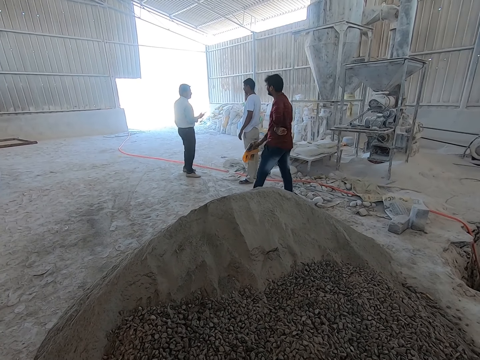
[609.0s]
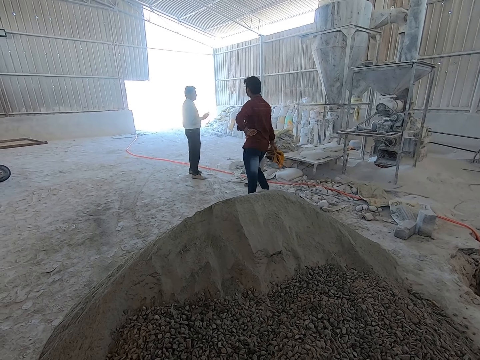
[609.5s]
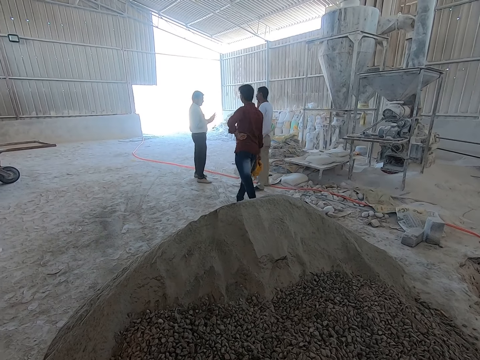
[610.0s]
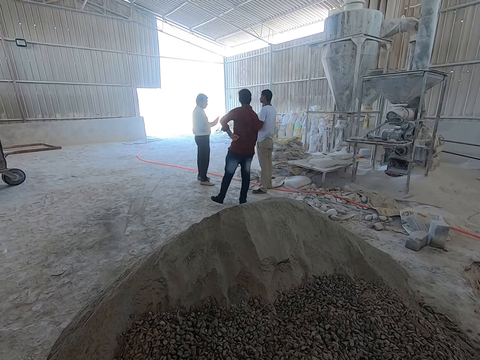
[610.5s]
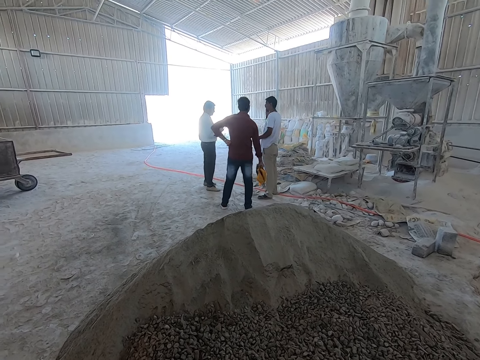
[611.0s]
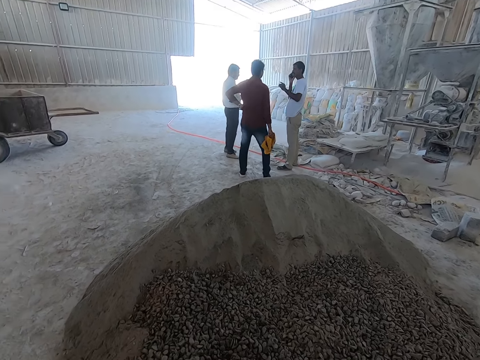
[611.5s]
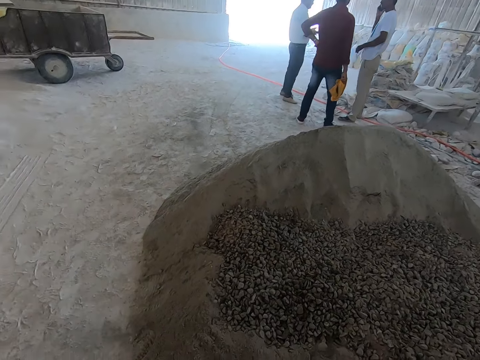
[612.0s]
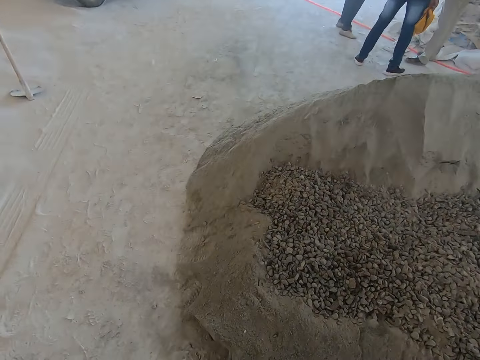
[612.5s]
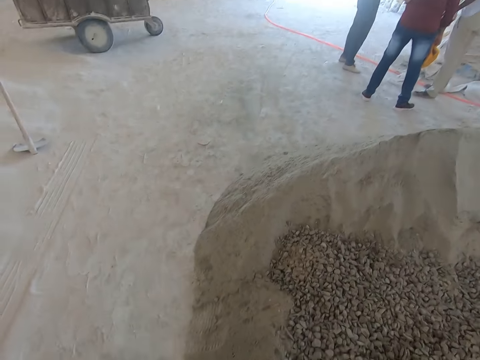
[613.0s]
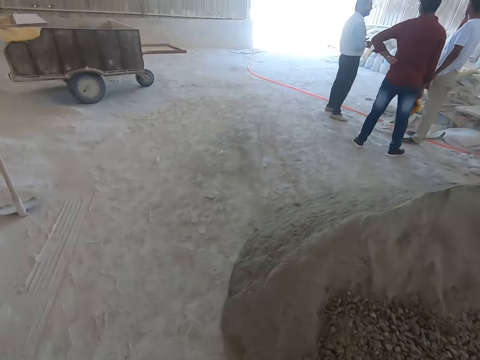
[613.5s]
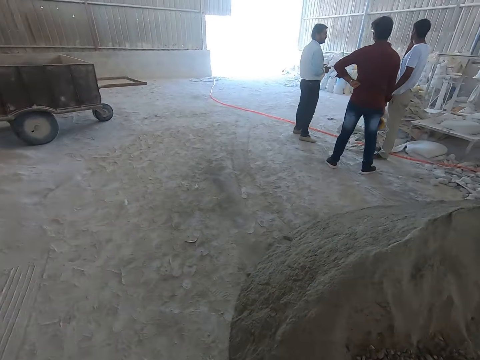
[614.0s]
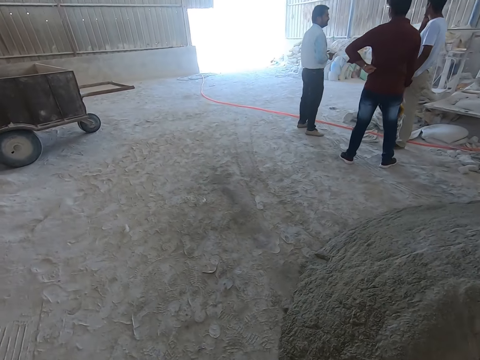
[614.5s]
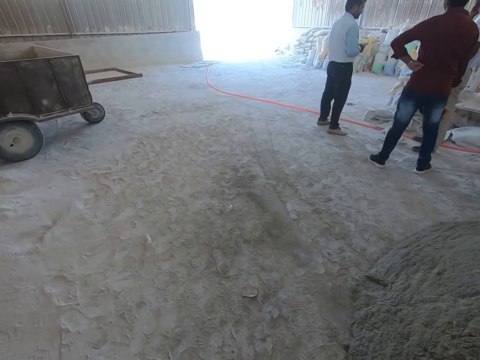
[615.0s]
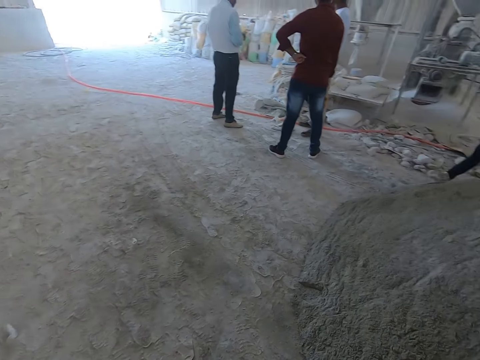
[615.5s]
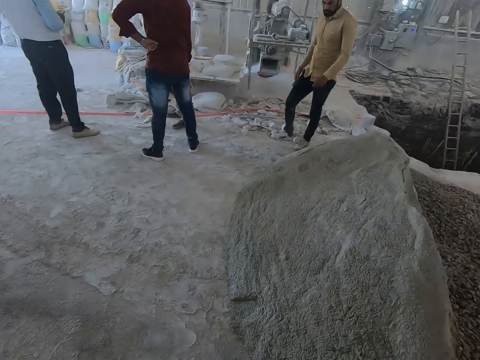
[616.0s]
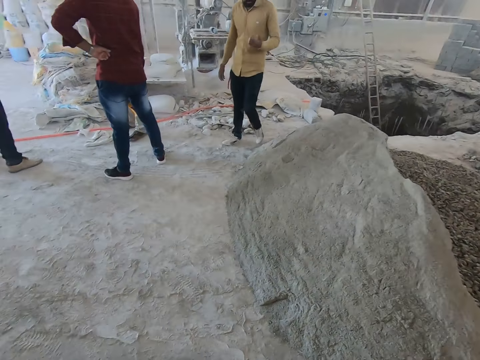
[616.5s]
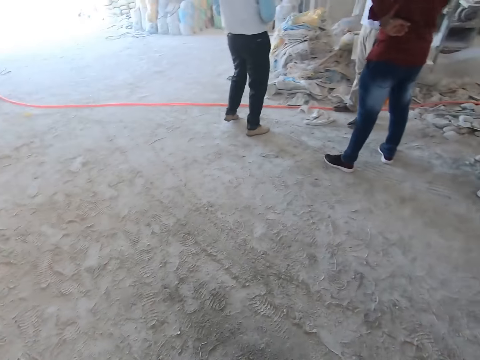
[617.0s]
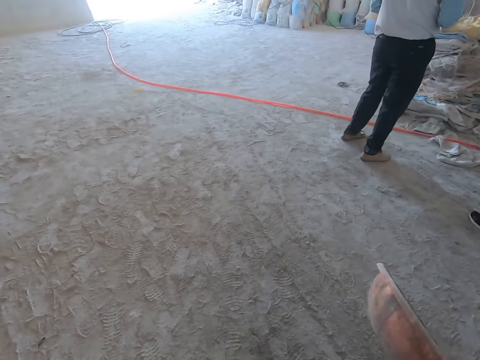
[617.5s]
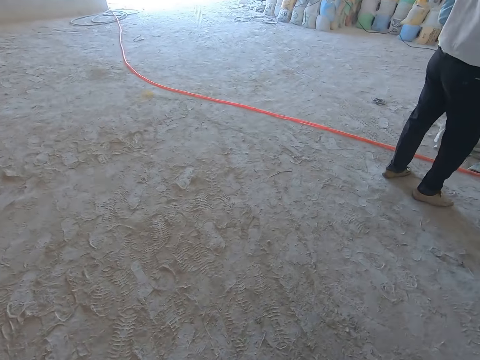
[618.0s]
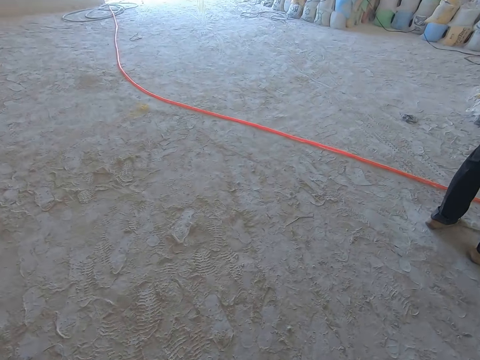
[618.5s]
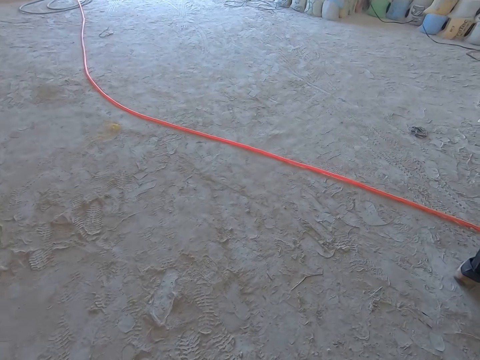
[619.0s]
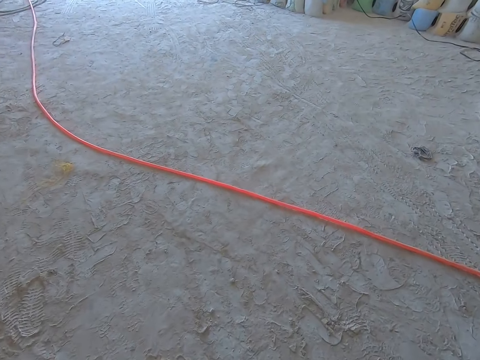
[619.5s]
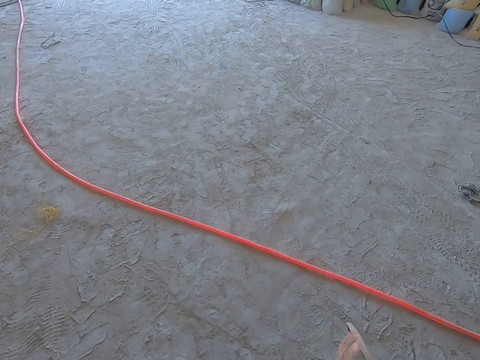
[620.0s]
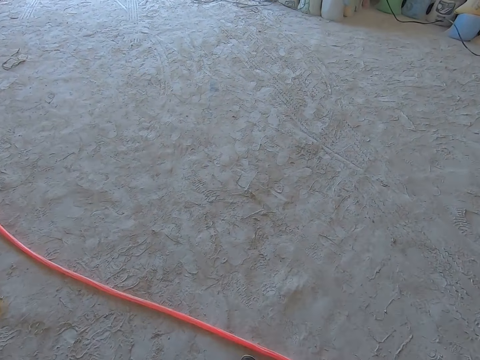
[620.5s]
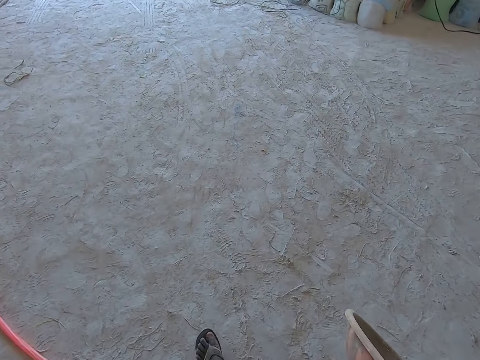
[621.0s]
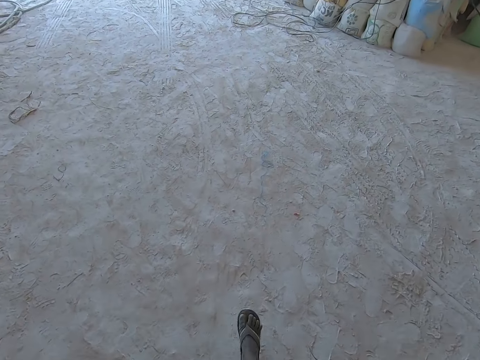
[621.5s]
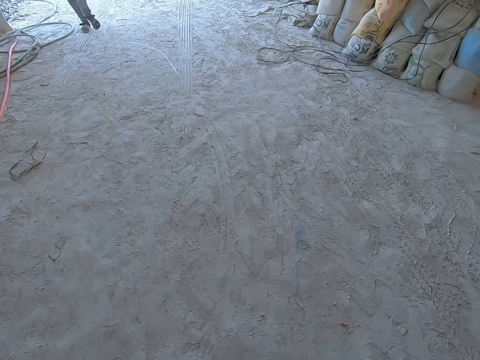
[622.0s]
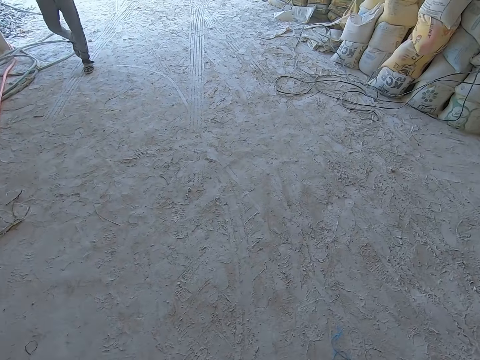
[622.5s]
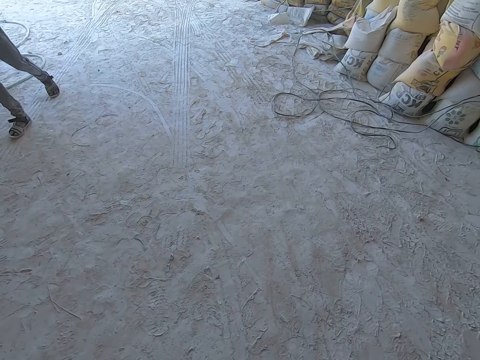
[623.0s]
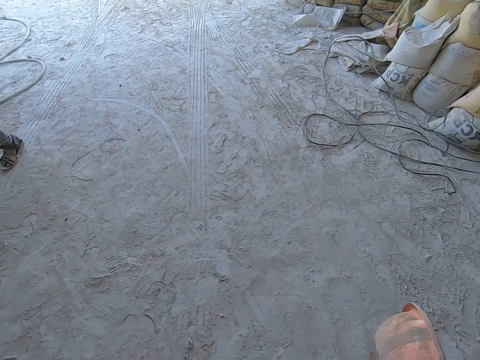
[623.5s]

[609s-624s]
A man converses with friends. The camera wearer walks out from the construction site on the road.

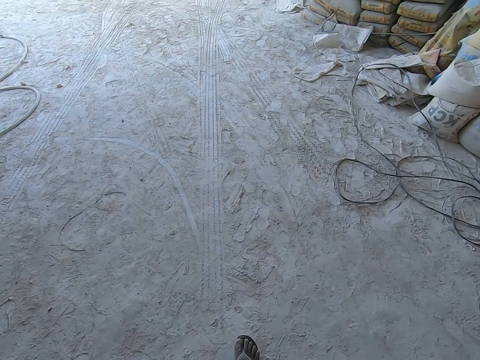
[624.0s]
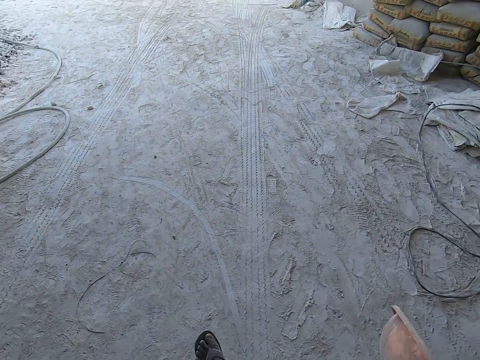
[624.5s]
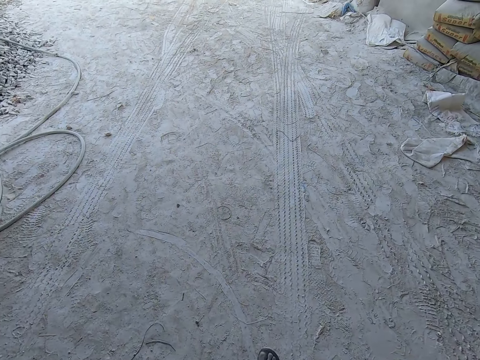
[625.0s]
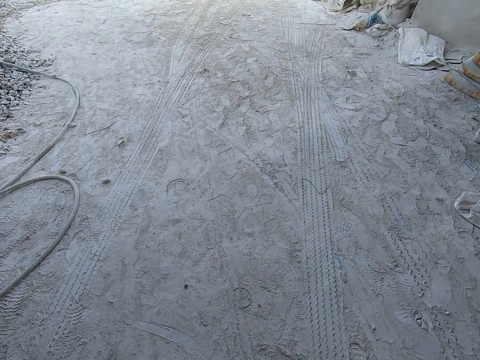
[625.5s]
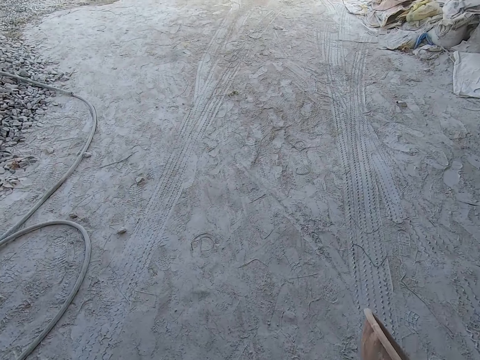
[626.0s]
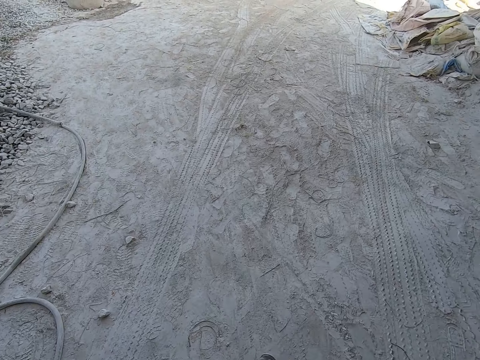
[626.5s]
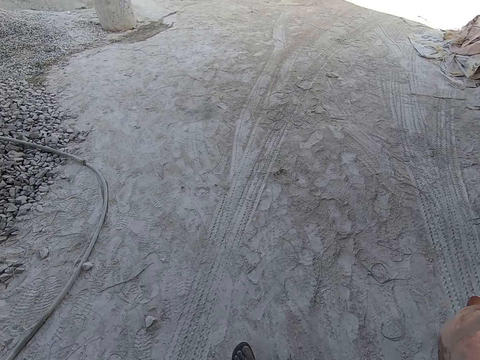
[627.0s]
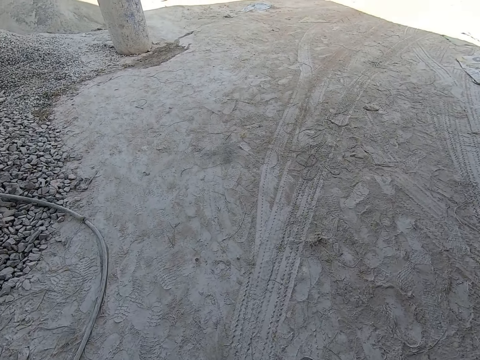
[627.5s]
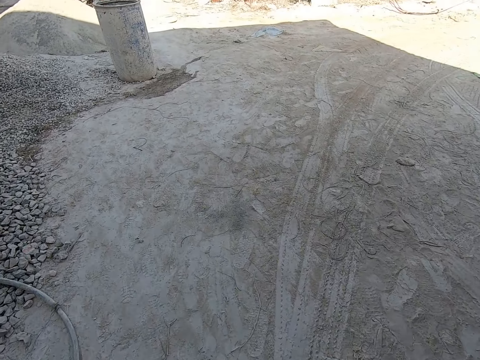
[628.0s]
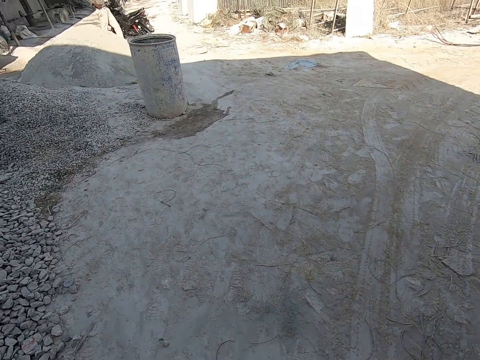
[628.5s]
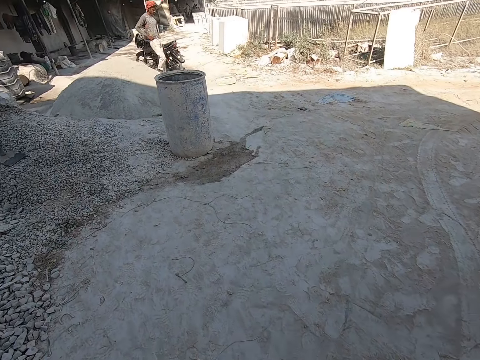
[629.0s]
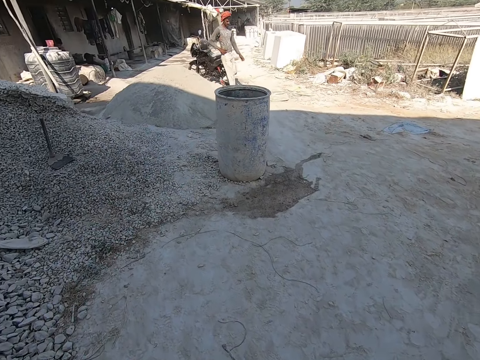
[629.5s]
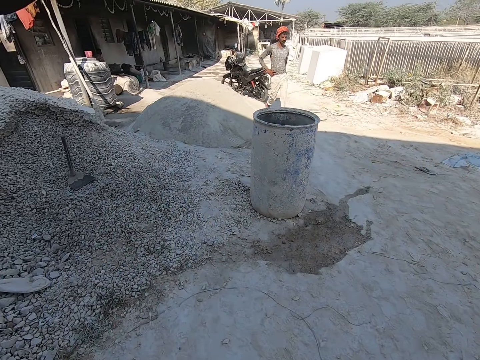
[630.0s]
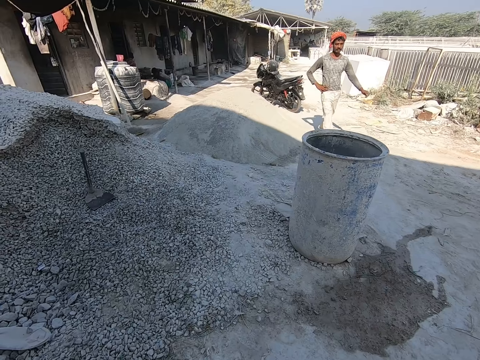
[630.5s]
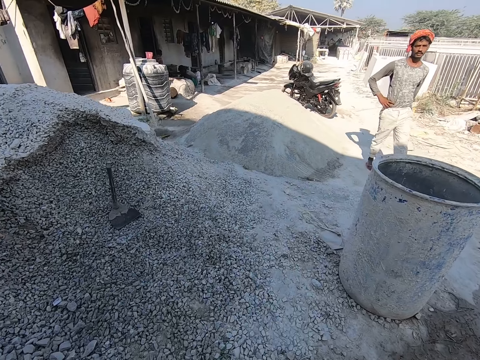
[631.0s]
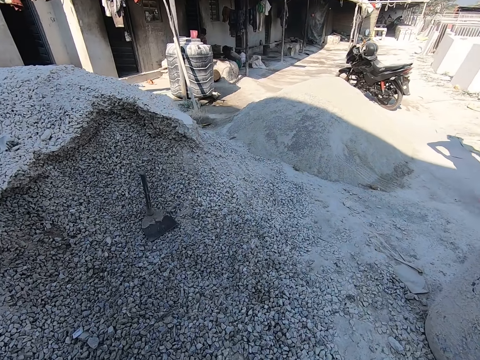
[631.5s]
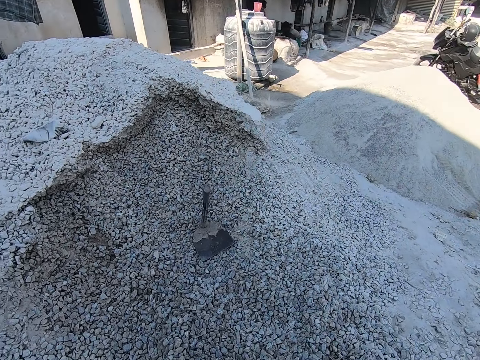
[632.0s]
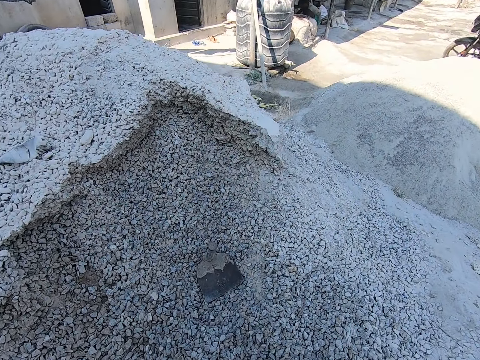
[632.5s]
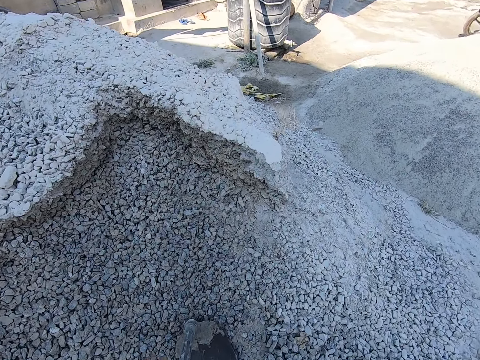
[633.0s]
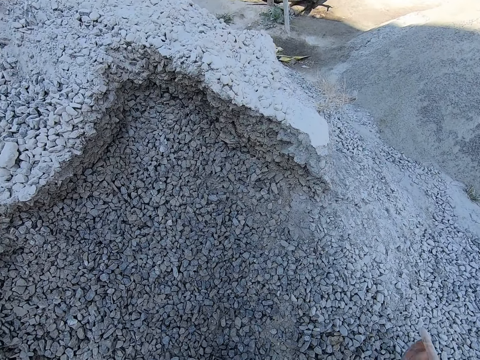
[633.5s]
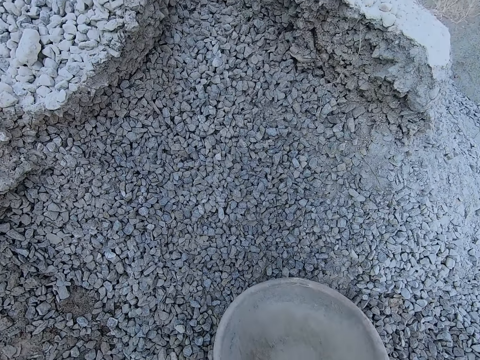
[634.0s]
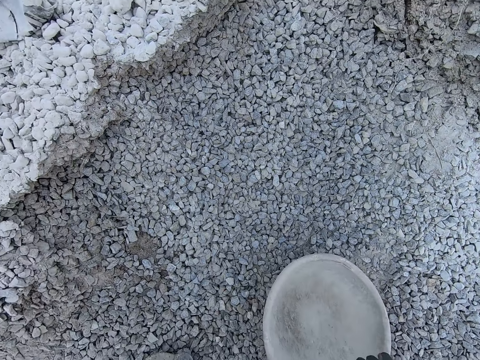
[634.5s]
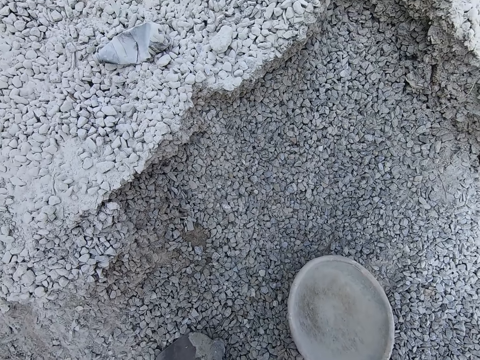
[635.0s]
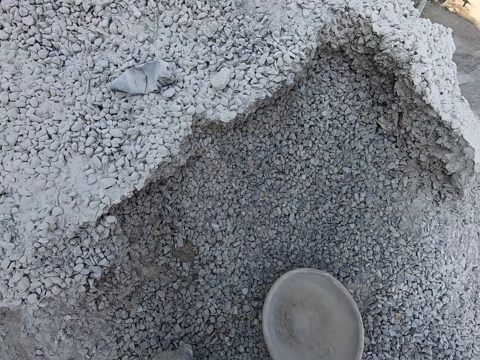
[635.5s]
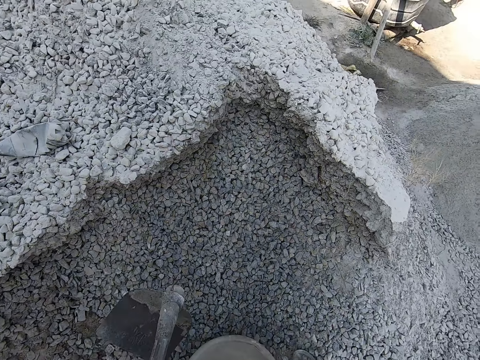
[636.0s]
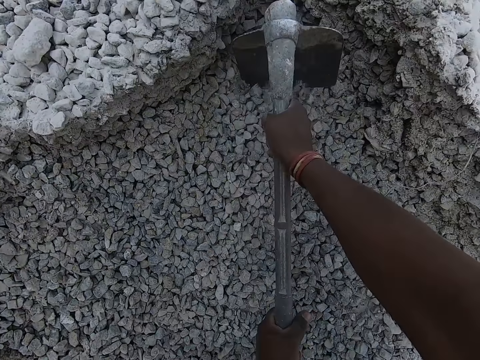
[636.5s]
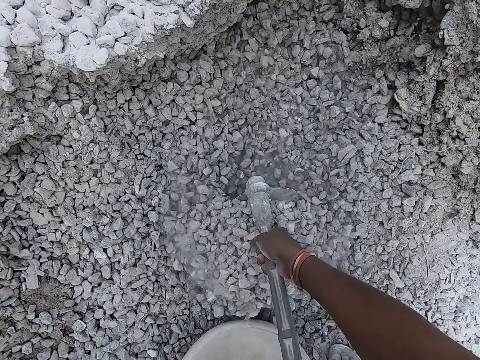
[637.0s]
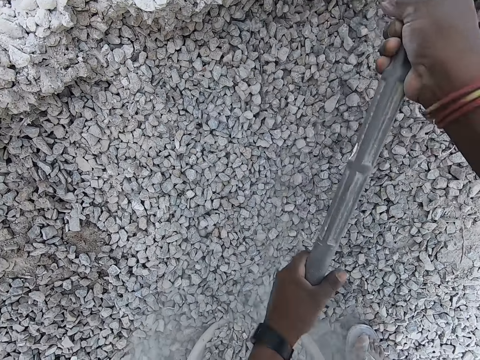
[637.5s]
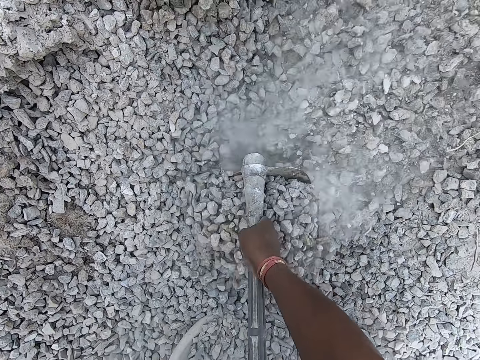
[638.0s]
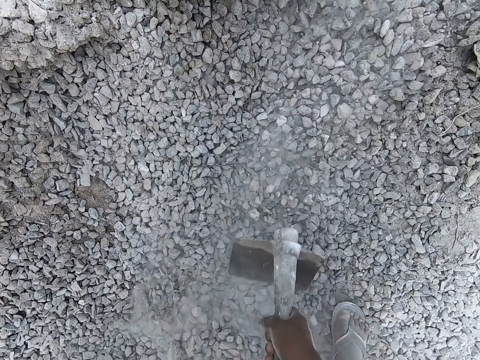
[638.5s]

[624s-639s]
The camera wearer picks up a shovel. He drops the bowl on the ground with his right hand. He packs the gravel from the ground into the bowl with the hoe in his hands.
